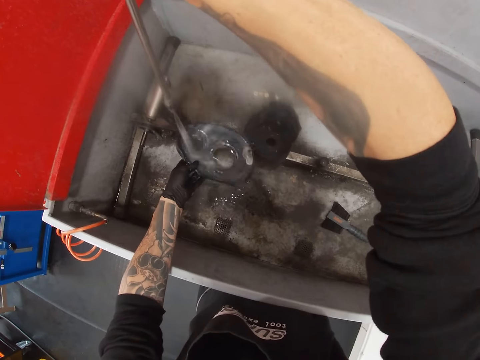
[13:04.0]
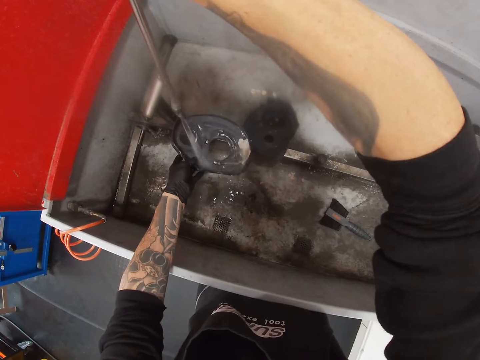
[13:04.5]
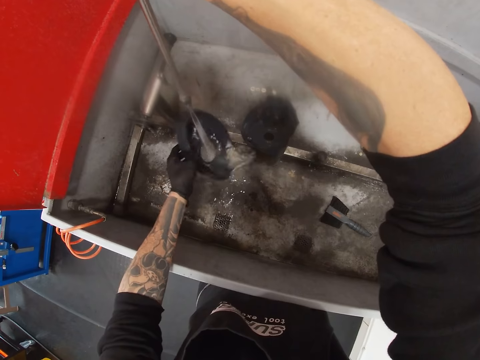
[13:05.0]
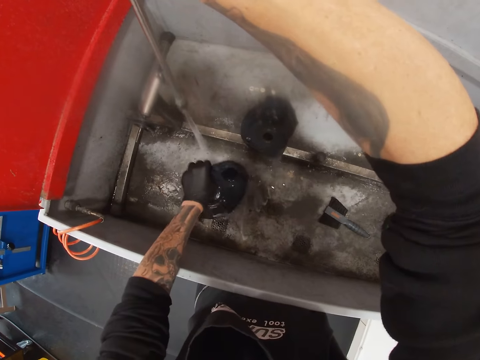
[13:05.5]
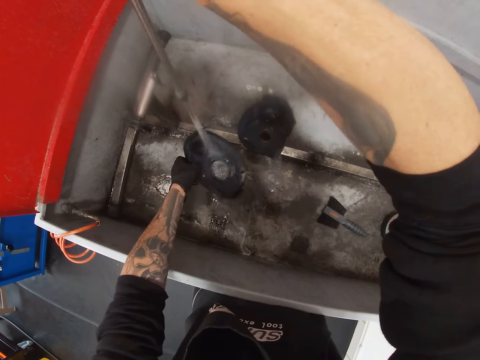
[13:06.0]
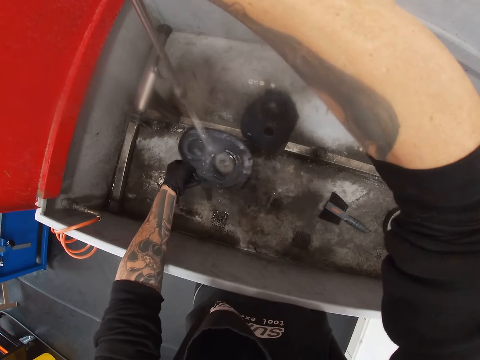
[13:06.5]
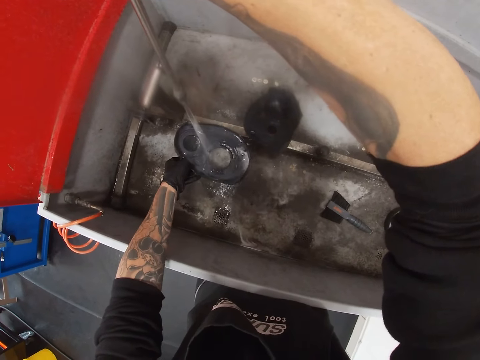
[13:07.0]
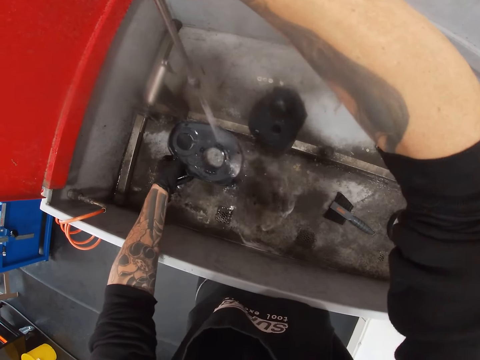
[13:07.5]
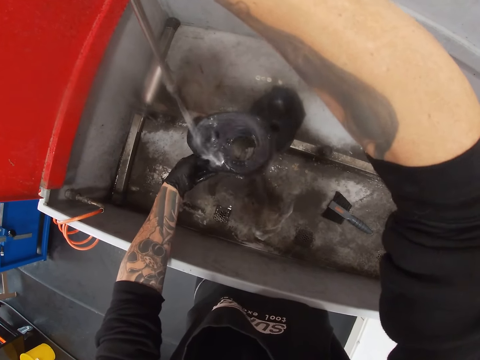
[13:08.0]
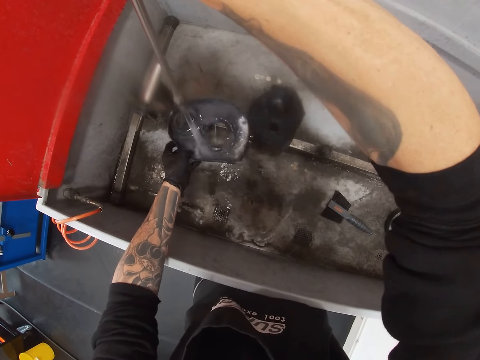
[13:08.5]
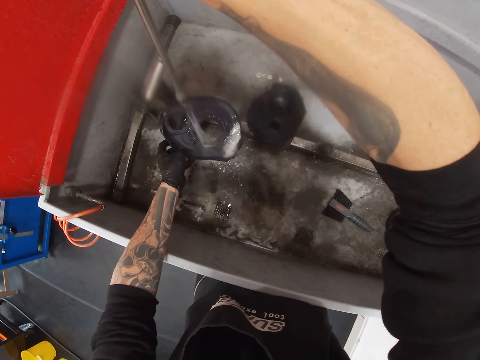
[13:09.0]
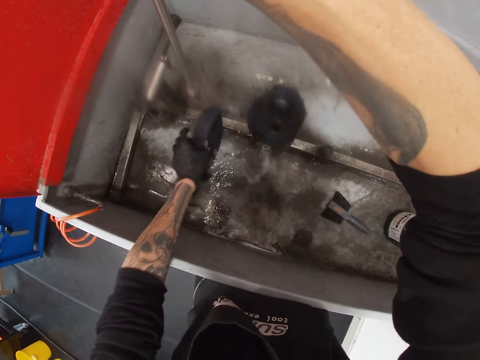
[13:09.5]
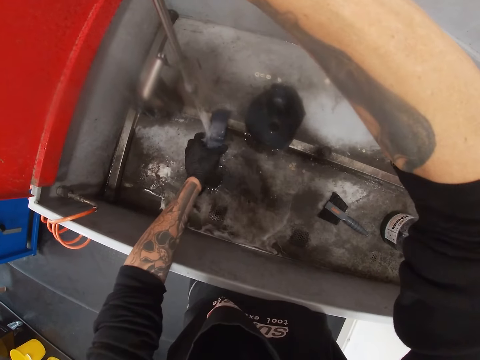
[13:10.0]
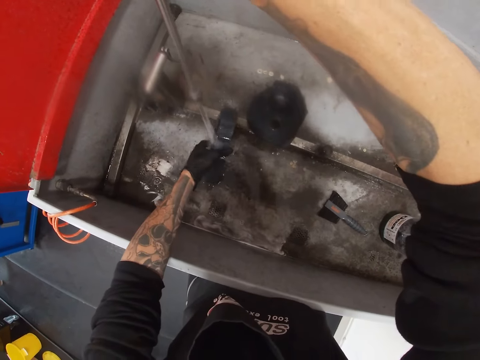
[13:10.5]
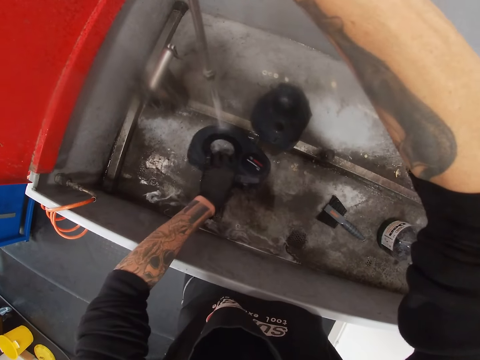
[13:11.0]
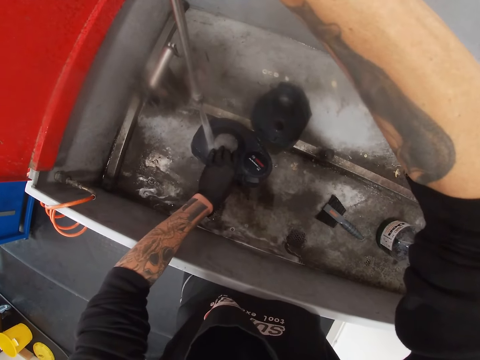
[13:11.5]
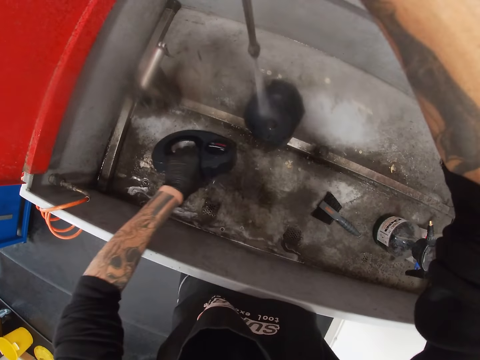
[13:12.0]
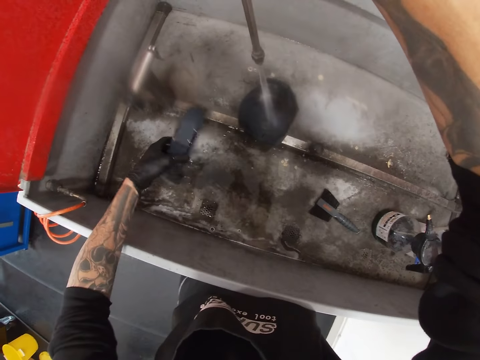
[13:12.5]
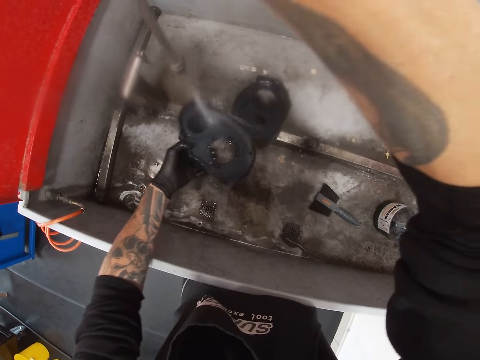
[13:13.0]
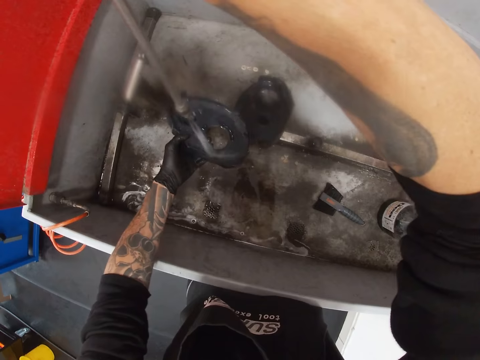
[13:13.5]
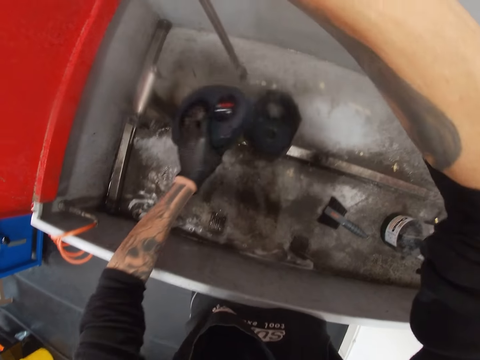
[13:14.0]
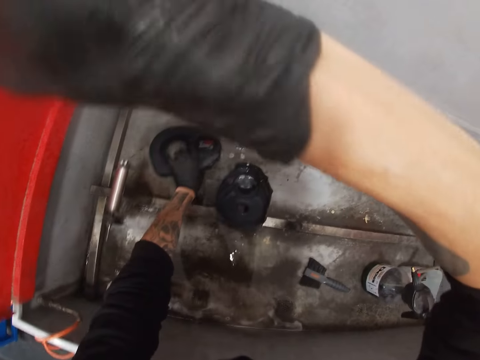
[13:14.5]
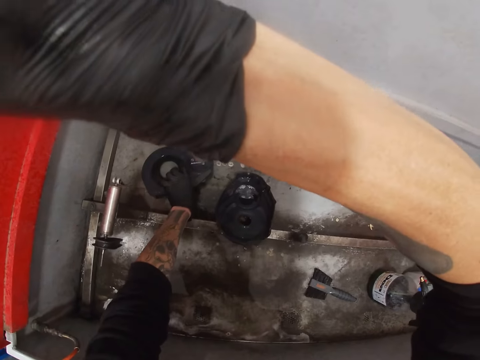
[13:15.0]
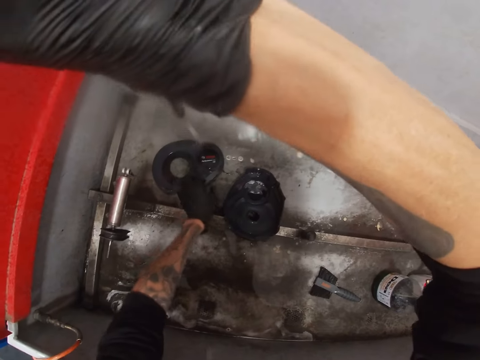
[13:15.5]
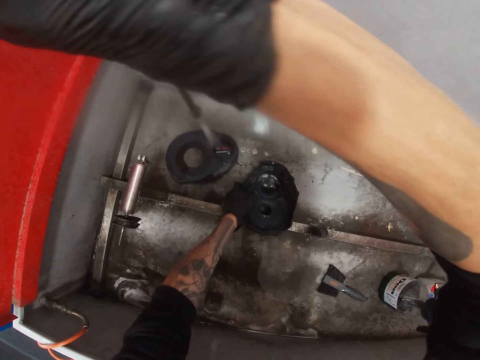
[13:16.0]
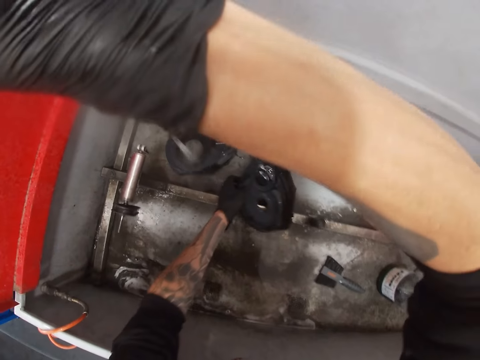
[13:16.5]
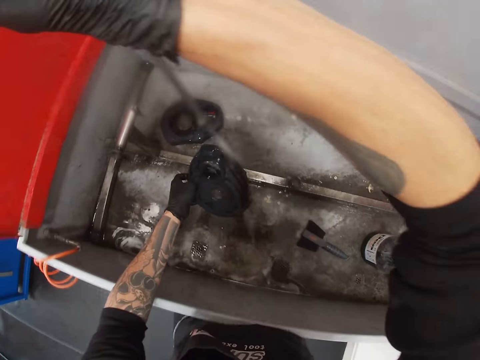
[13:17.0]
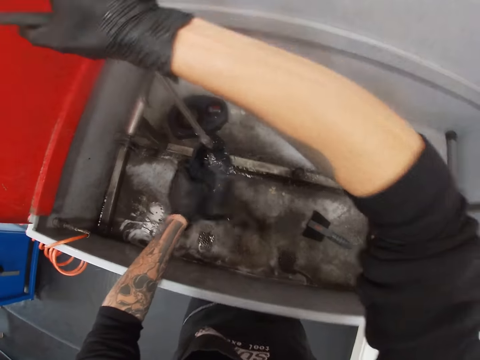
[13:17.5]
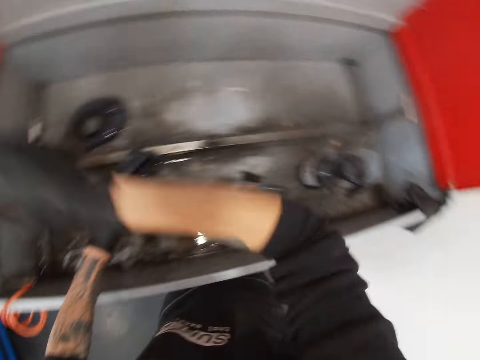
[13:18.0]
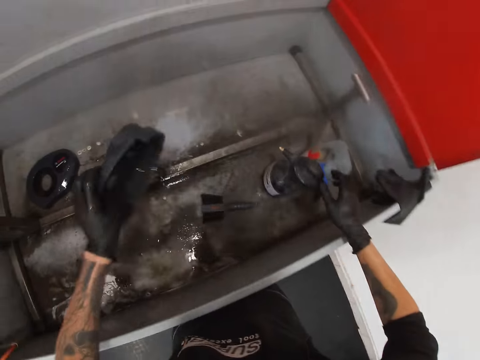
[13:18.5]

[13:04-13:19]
The camera wearer places the engine cover in his right hand in the bicycle wash station. He sprays the engine cover in the bicycle wash station with the hose in his right hand. He picks up the engine cover from the bicycle wash station with his left hand. He sprays the engine cover in his left hand with the hose in his right hand.

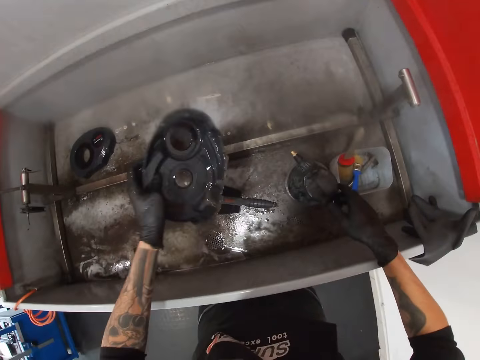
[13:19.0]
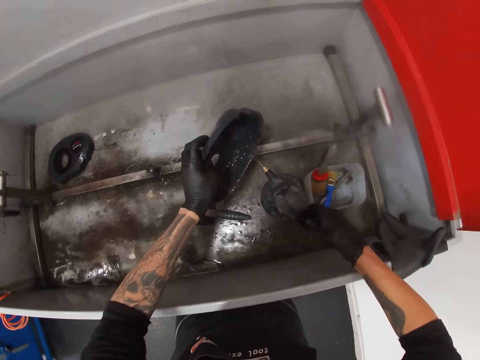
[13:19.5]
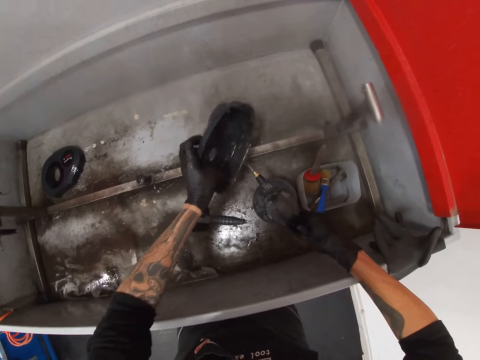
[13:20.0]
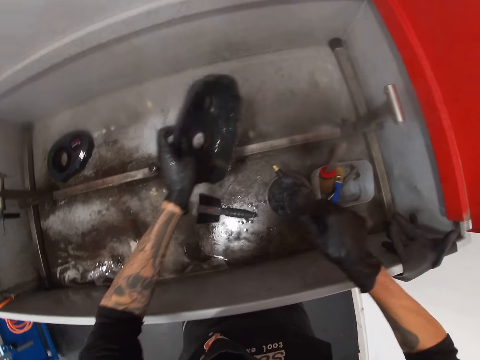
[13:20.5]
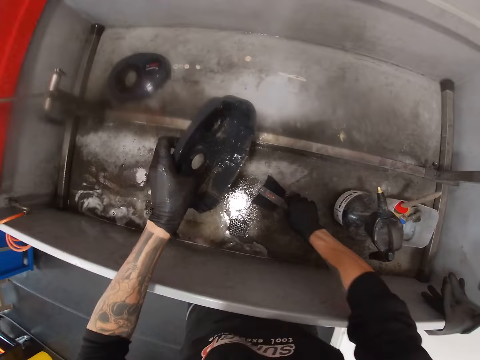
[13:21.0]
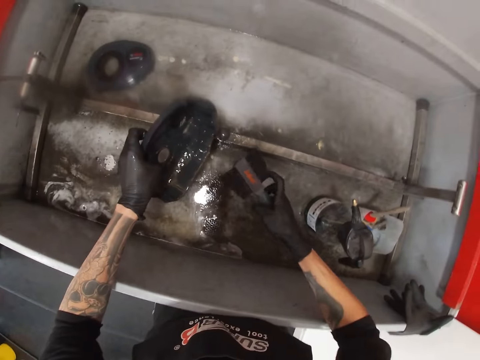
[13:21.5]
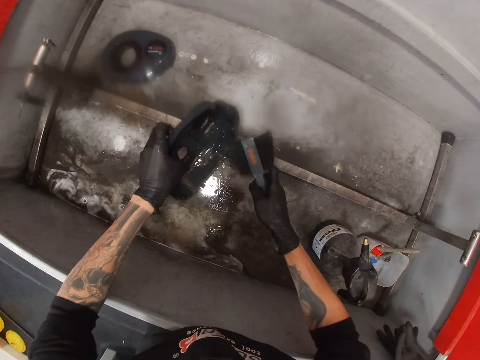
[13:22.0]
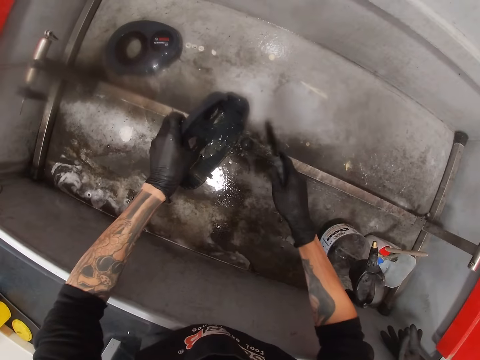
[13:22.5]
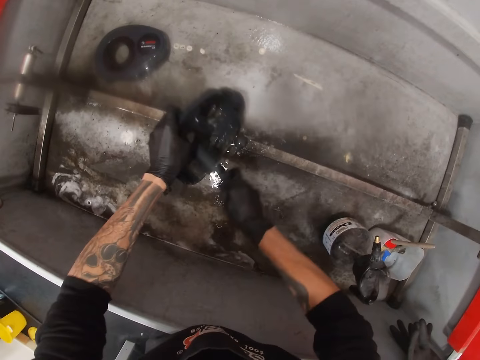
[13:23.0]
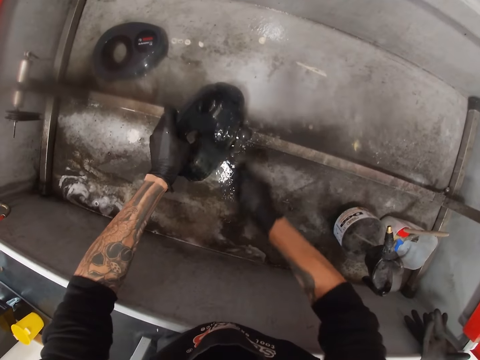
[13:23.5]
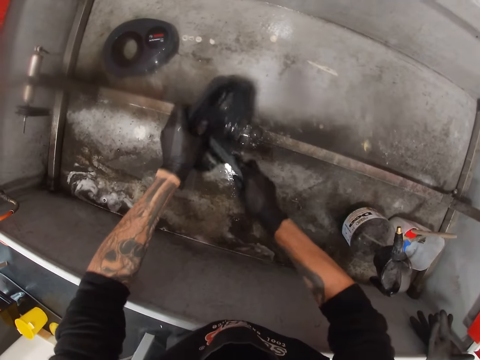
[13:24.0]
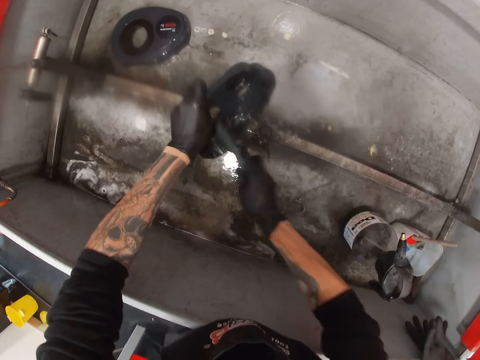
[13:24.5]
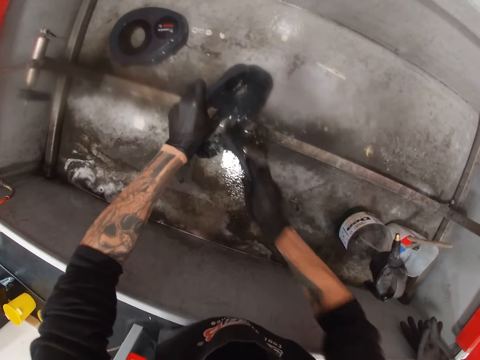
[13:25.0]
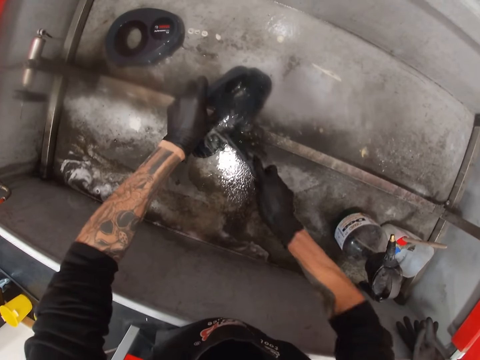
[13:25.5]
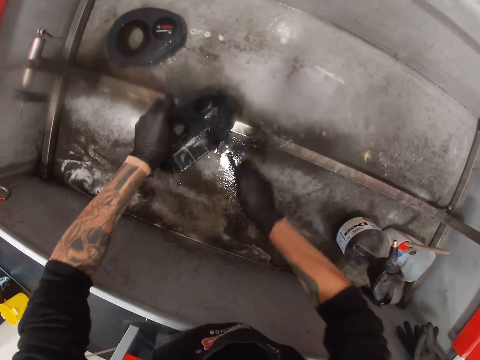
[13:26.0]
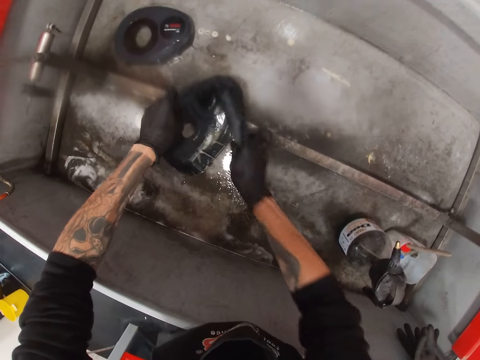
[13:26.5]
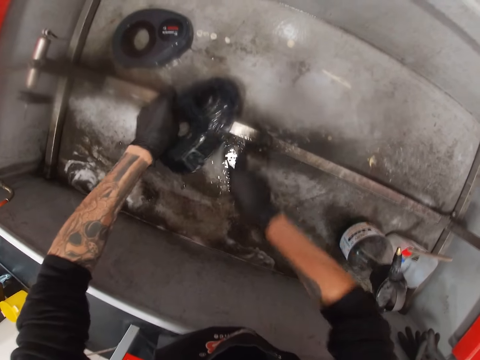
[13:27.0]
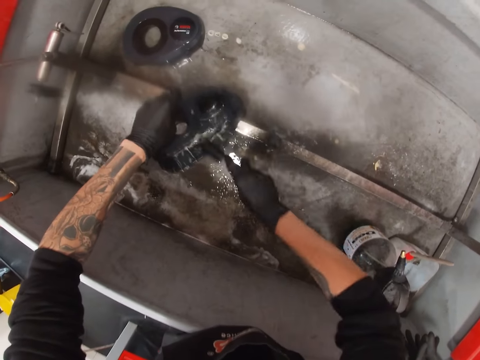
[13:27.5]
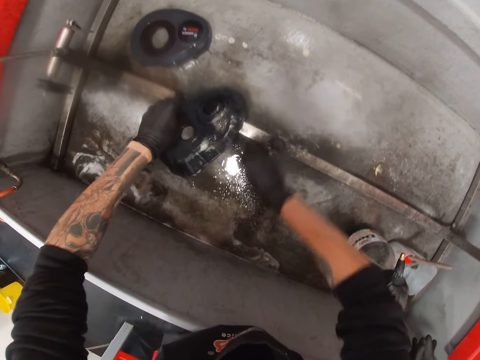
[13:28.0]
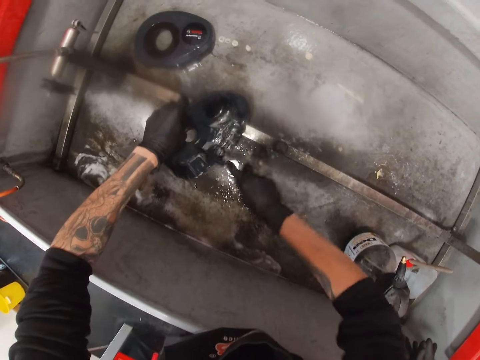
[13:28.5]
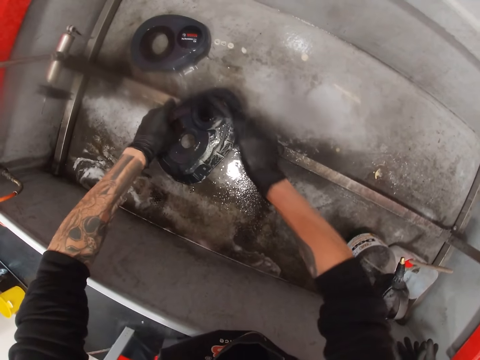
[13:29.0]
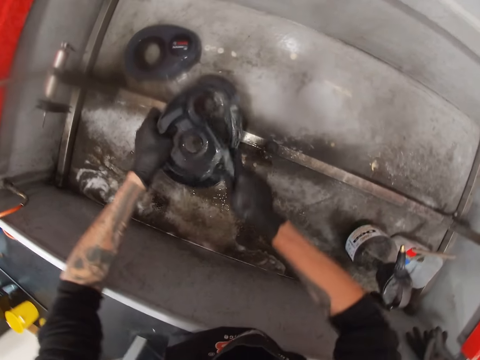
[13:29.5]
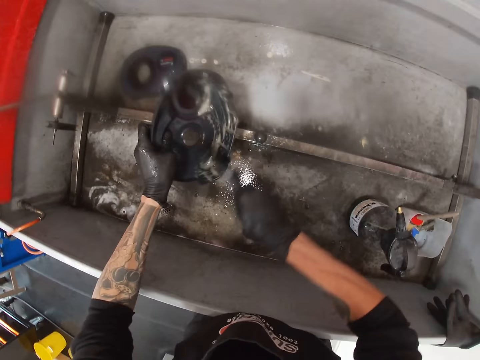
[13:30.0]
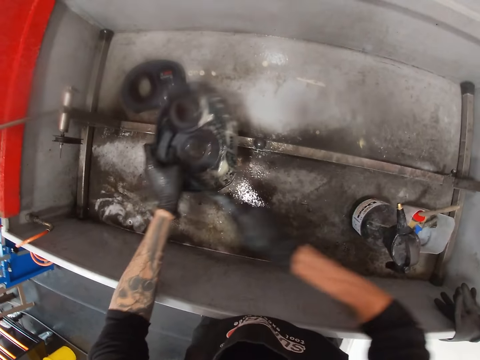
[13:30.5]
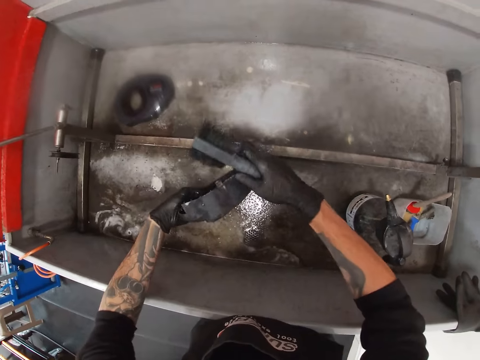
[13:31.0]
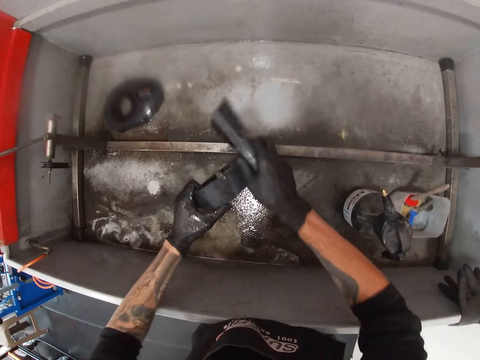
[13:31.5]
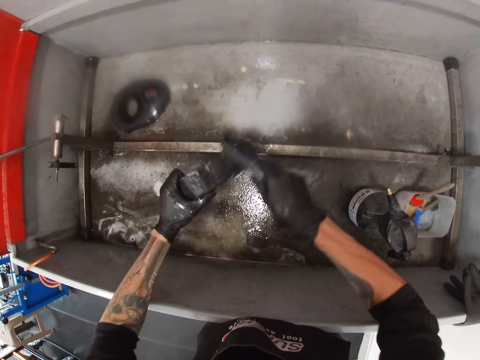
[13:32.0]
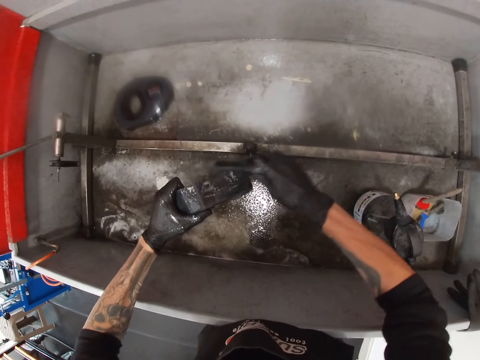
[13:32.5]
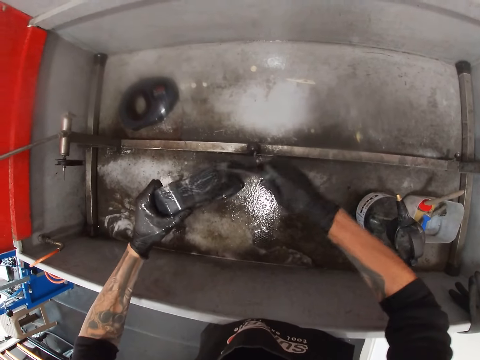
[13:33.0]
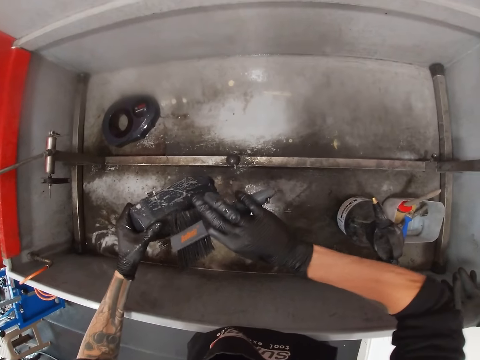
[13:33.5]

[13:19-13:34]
The camera wearer touches the spray bottle with his right hand. He sprays the engine cover in his left hand with the spray bottle in his right hand. He picks up the brush from the bicycle wash station with his right hand. He scrubs the engine cover in his left hand with the brush in his right hand. He holds the engine cover with both hands. He scrubs the engine cover in his left hand with the brush in his right hand.
